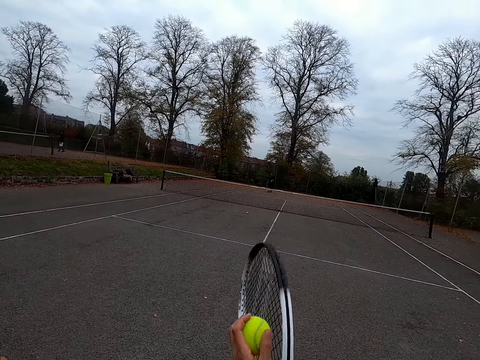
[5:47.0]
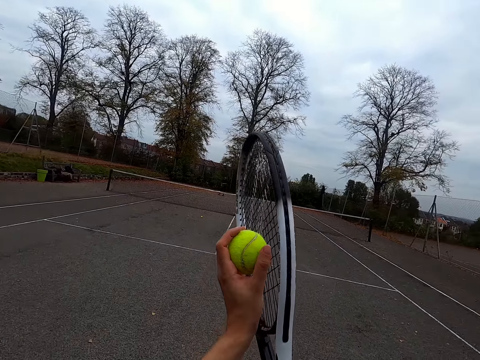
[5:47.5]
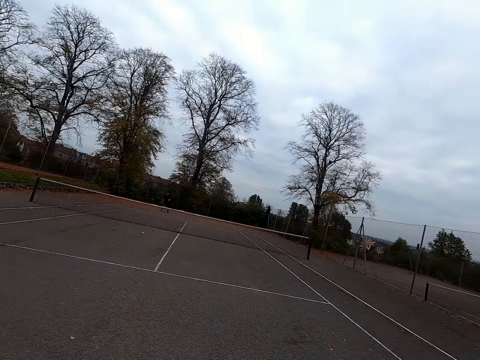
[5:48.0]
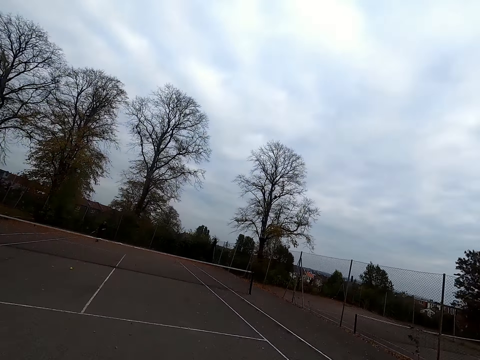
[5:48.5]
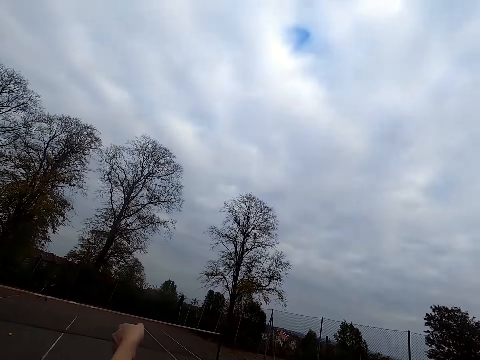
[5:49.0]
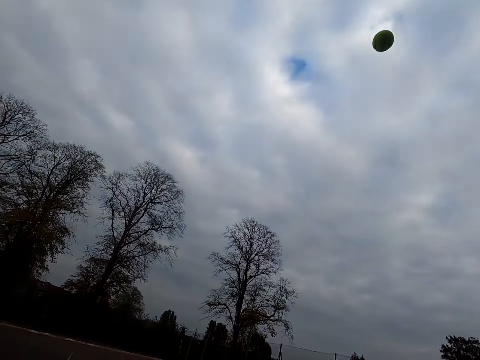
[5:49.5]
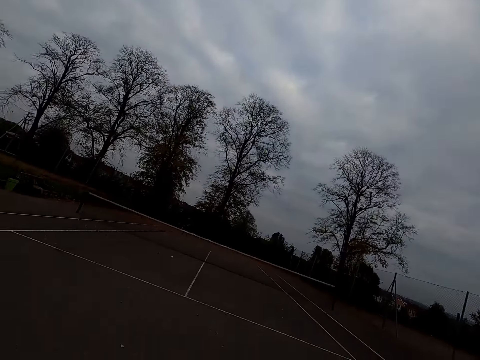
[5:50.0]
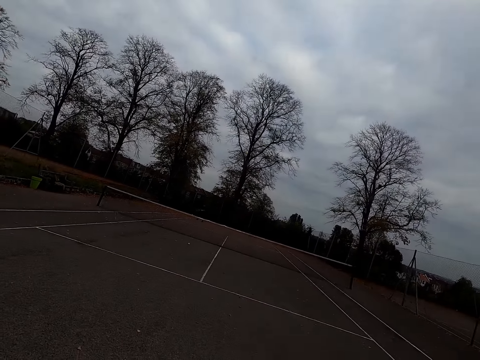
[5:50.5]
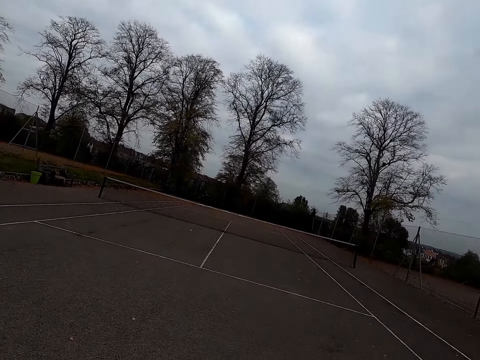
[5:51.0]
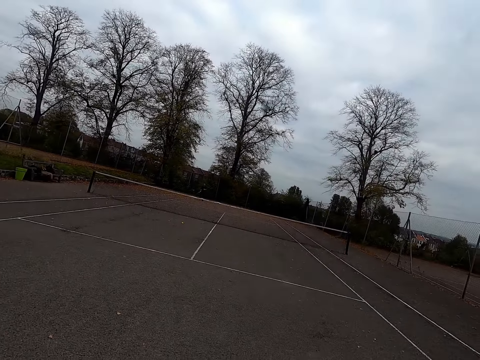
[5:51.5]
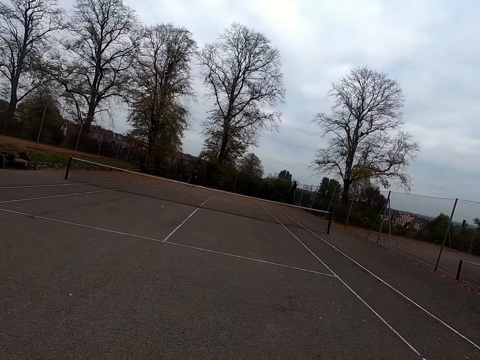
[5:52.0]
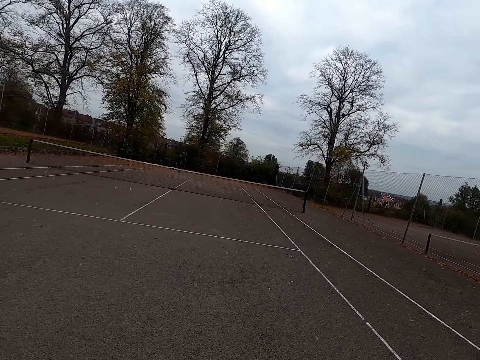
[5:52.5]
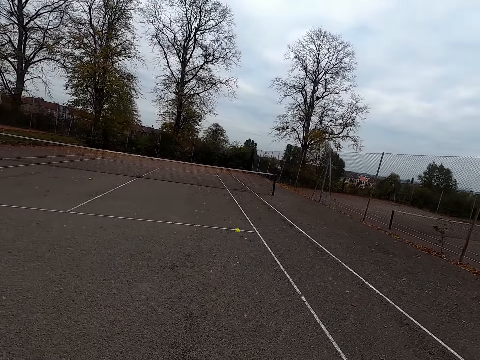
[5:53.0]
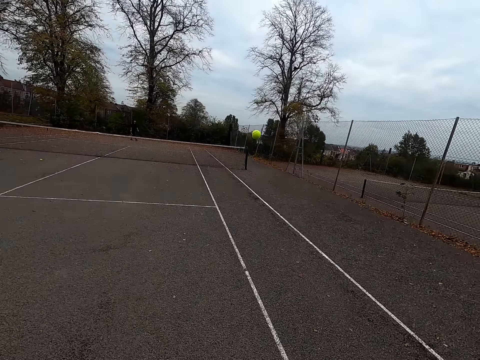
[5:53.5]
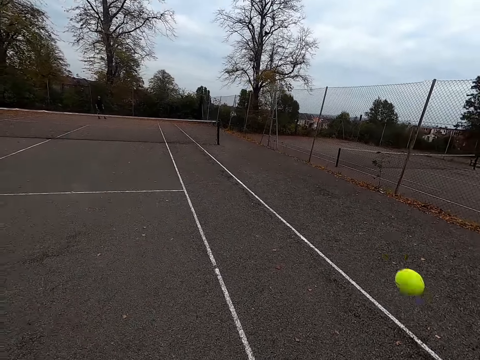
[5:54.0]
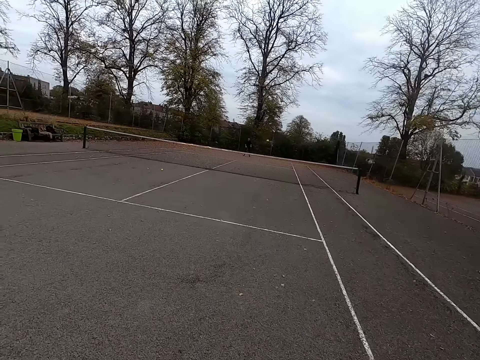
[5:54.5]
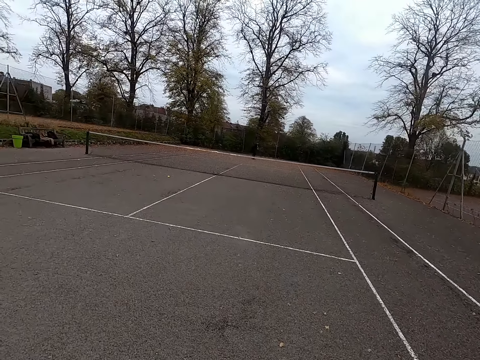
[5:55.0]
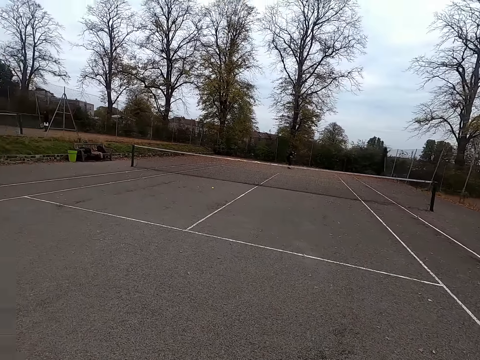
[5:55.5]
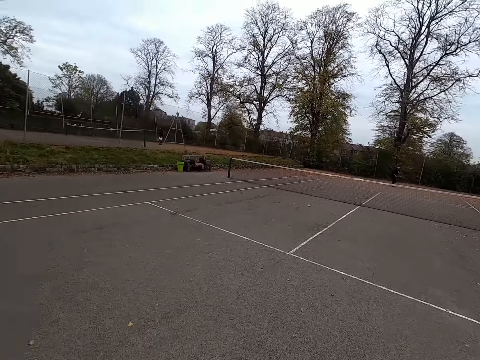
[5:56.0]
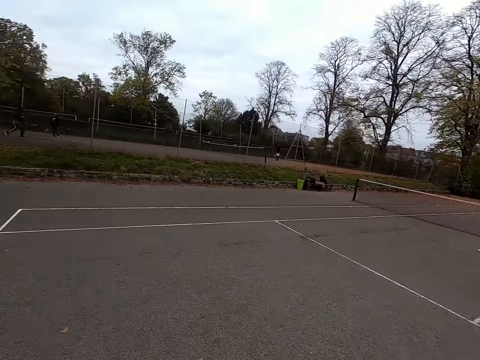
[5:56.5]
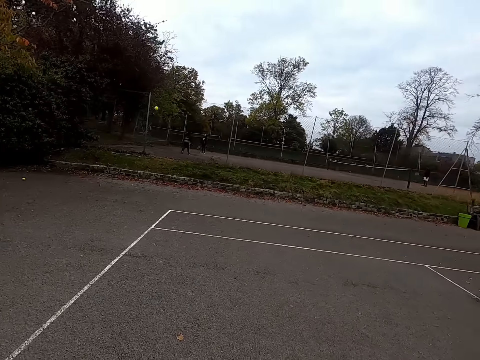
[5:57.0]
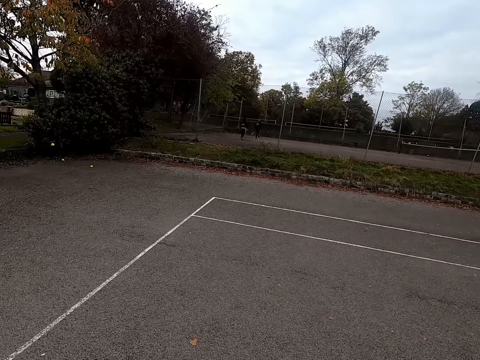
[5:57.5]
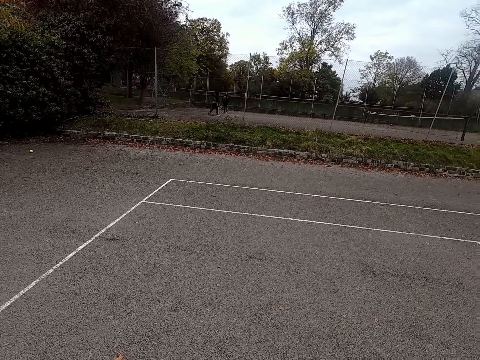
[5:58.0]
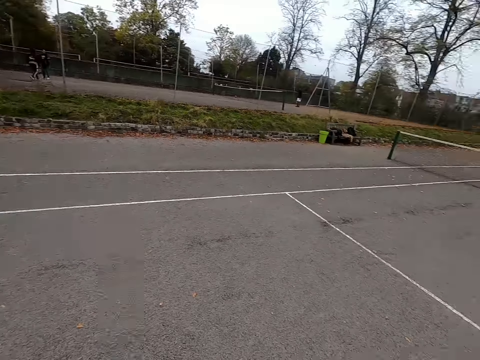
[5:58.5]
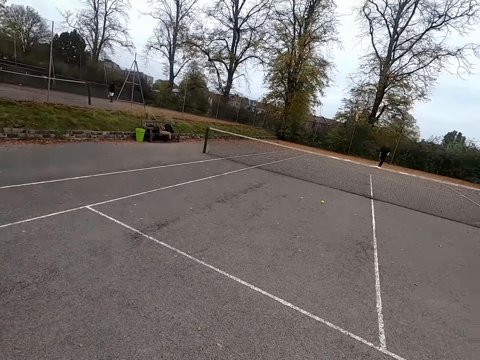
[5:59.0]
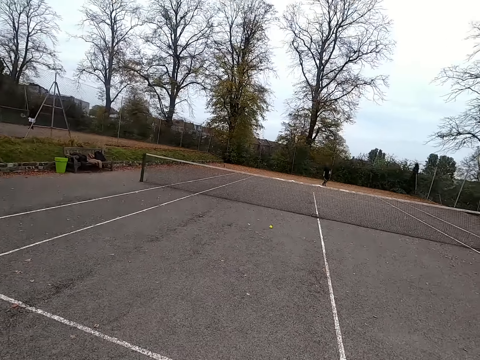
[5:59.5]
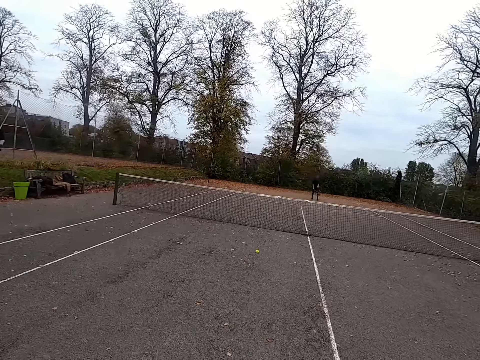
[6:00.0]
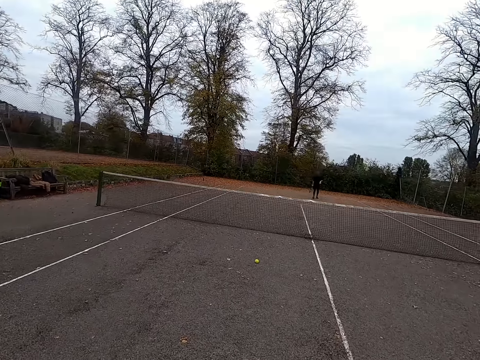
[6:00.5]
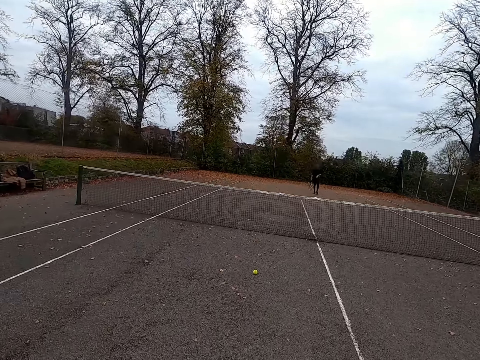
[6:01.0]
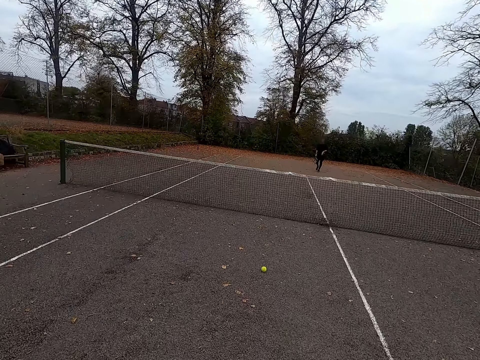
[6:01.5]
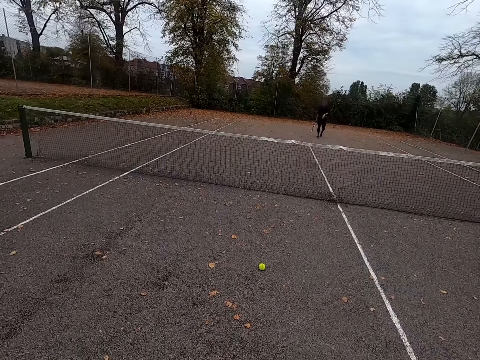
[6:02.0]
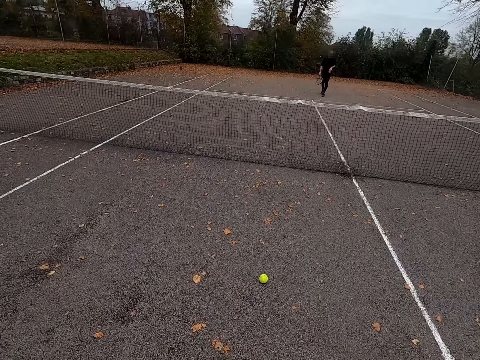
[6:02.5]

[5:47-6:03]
The camera wearer raises the racket. They throw the ball up with the tennis bat. They play the racket. They look around. A man throws the ball with the tennis bat. The camera wearer swings the long tennis racket and throws the ball with the tennis bat. The man throws the ball with the tennis bat. The camera wearer walks around. The man walks around.

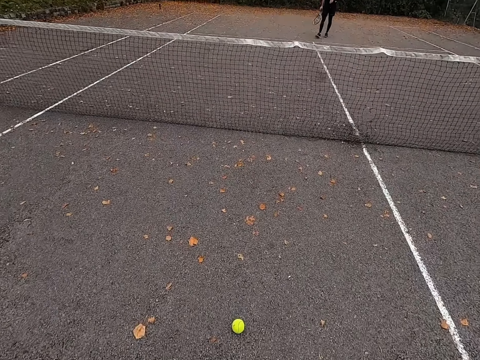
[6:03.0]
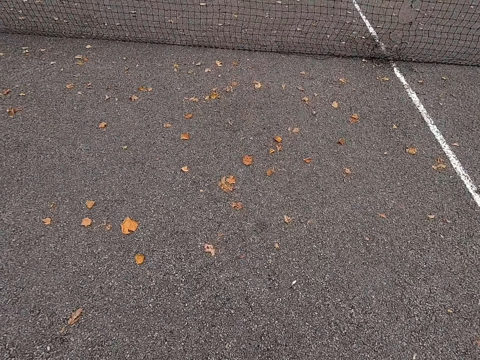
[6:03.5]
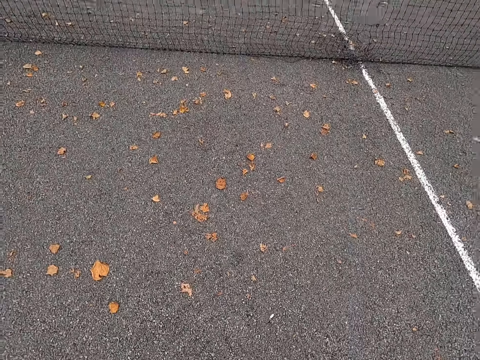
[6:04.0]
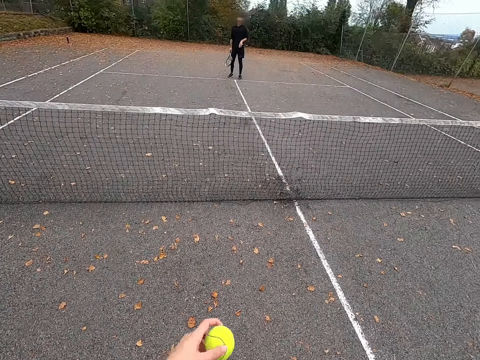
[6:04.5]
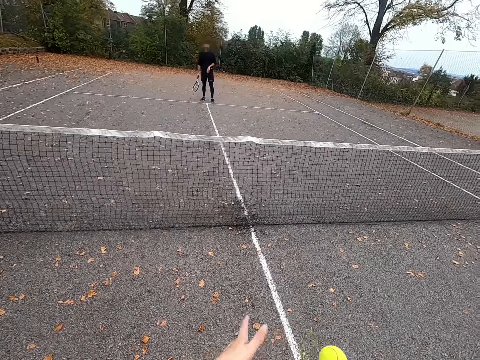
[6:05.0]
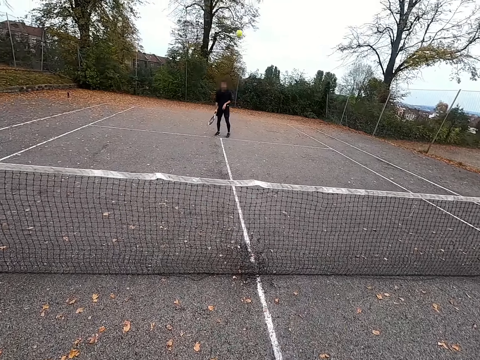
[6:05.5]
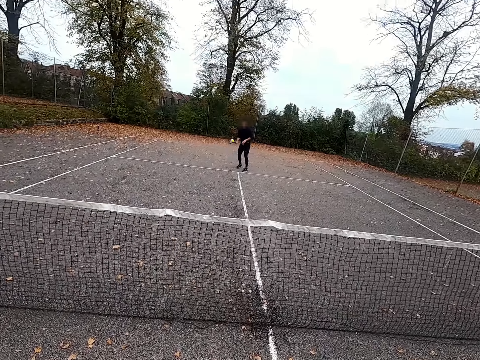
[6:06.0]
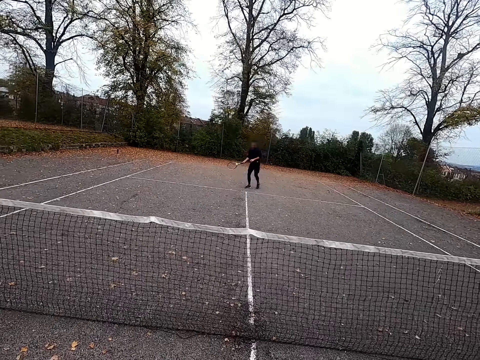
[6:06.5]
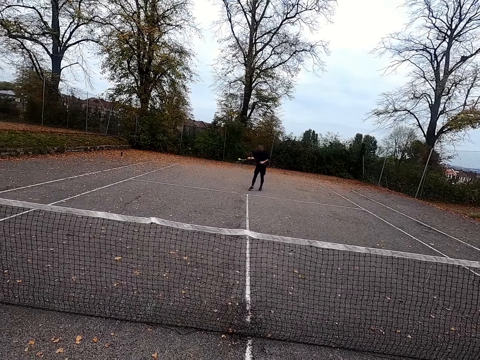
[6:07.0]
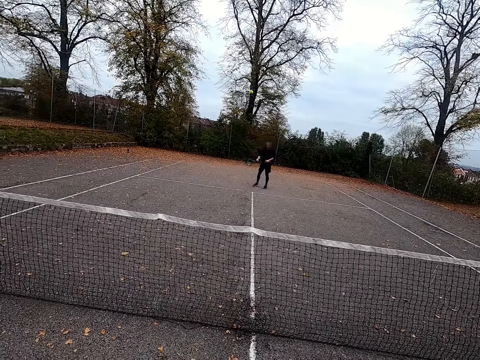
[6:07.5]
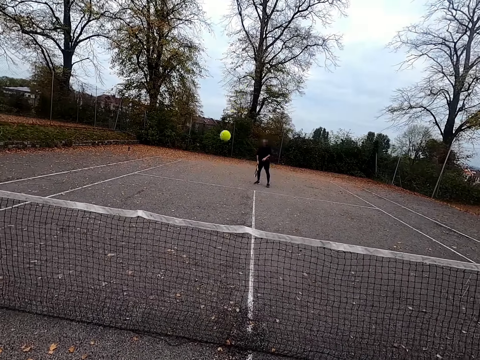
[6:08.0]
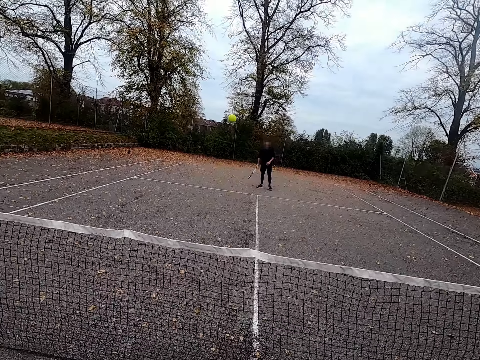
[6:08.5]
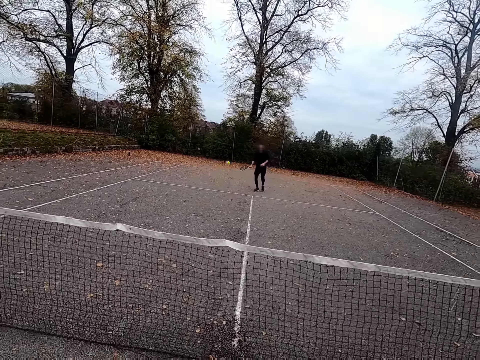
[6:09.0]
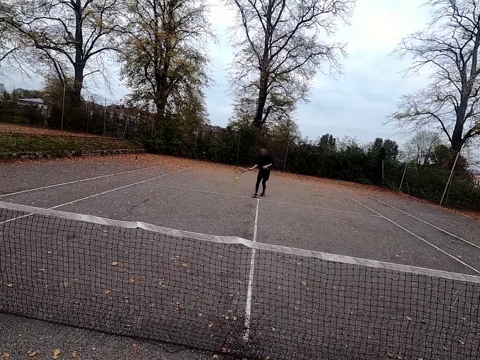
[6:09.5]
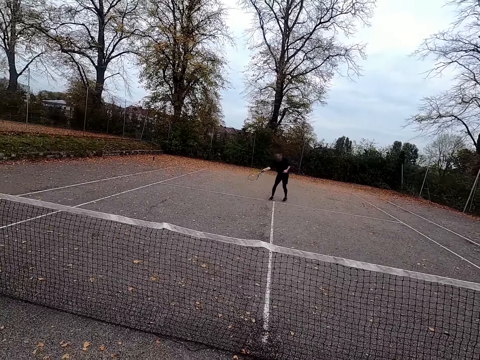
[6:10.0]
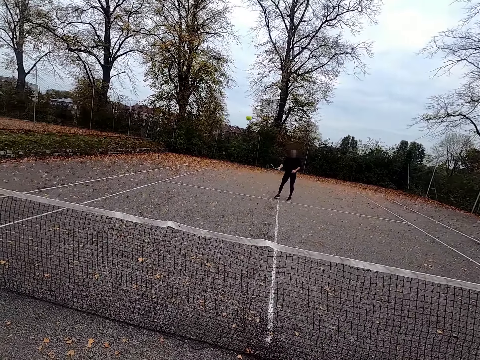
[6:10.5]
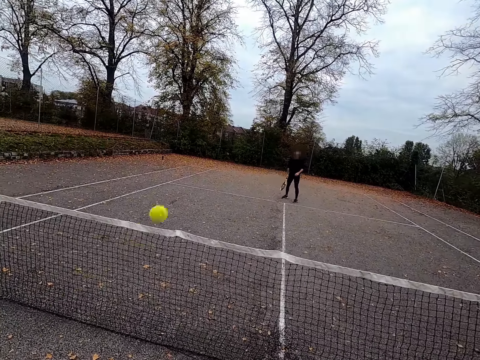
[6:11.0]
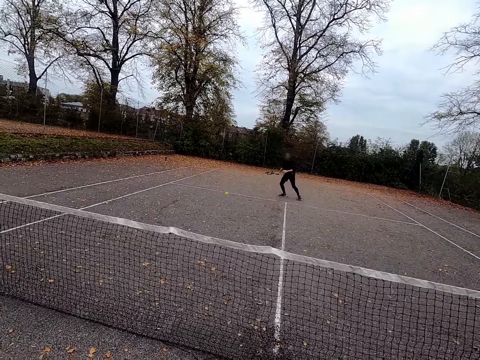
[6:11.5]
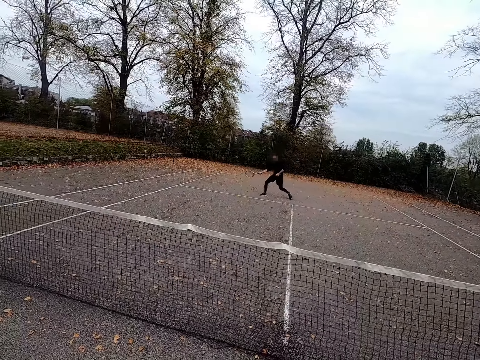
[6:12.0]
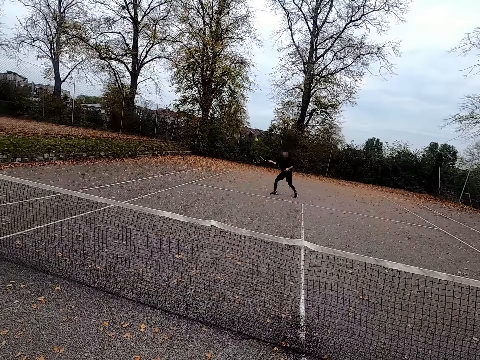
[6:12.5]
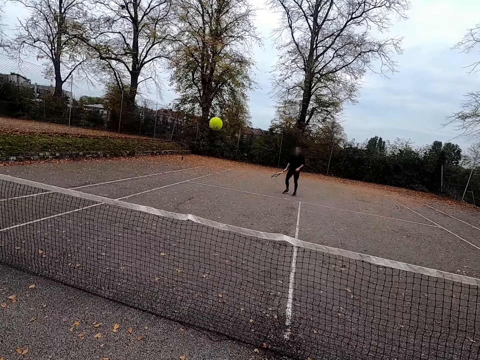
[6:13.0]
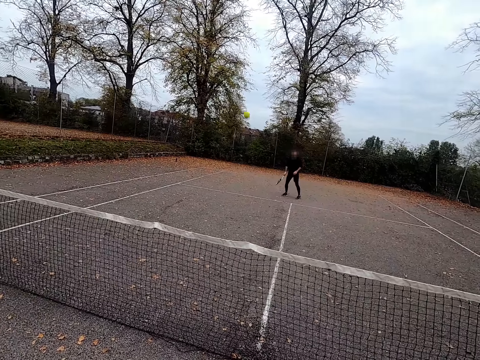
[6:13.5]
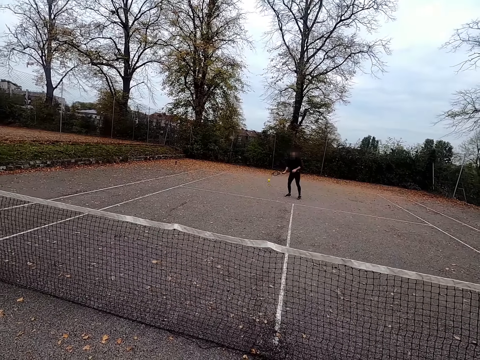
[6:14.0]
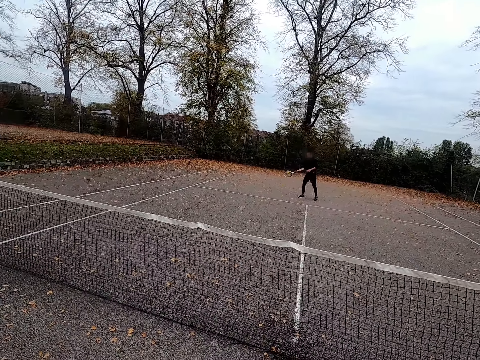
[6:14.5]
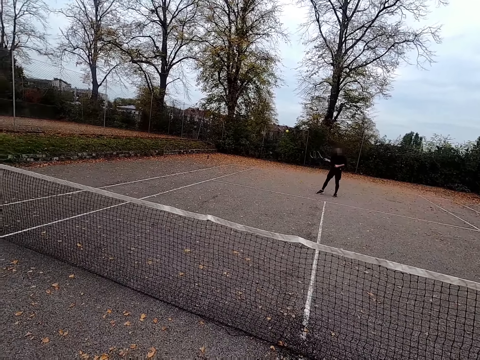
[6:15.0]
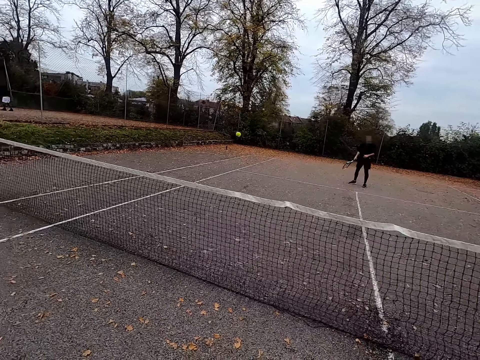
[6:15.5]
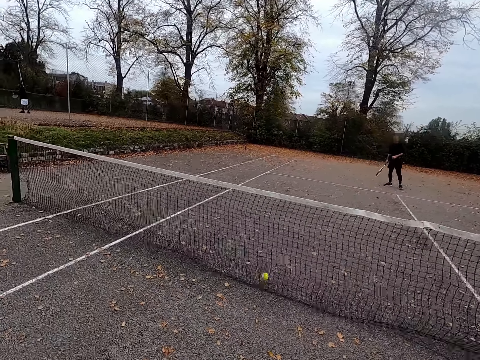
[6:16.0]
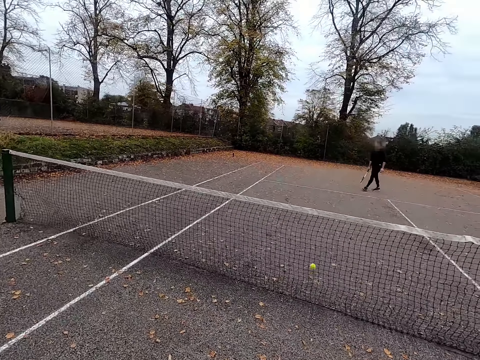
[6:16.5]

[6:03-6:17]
The camera wearer picks up the ball, walks around, and holds the ball. They throw the ball with the tennis bat. A man throws the ball with the tennis bat. The camera wearer throws the ball with the tennis bat. The man throws the ball with the tennis bat. The camera wearer throws the ball with the tennis bat. The man throws the ball with the tennis bat. The camera wearer throws the ball with the tennis bat. The man throws the ball with the tennis bat.
